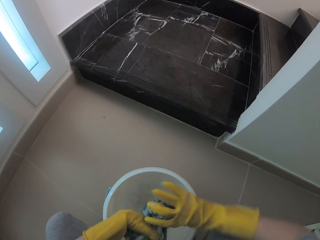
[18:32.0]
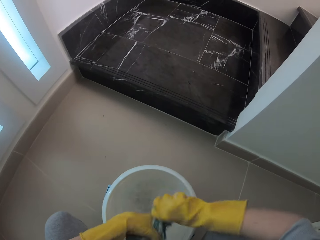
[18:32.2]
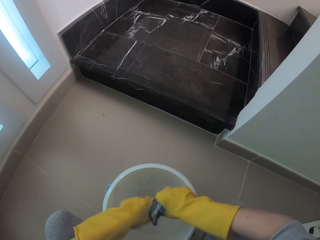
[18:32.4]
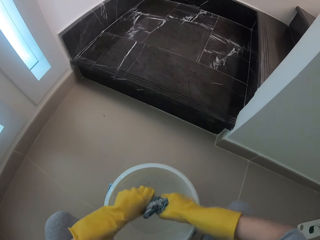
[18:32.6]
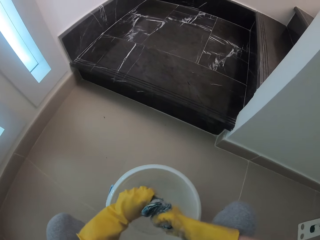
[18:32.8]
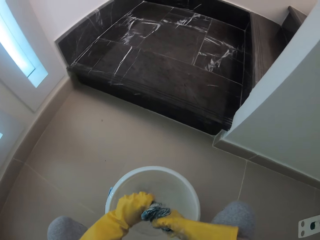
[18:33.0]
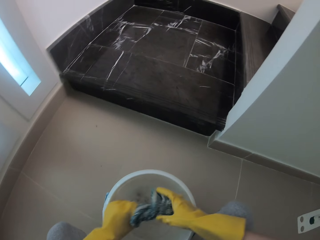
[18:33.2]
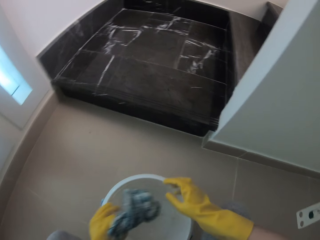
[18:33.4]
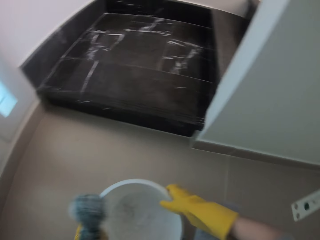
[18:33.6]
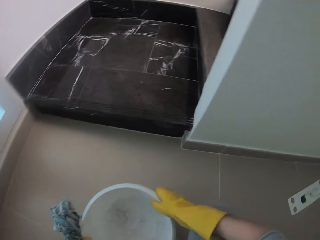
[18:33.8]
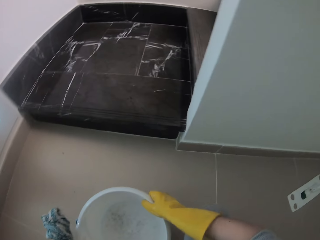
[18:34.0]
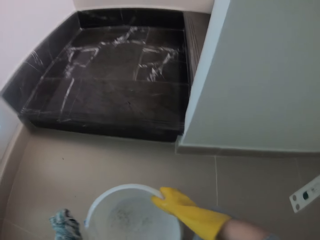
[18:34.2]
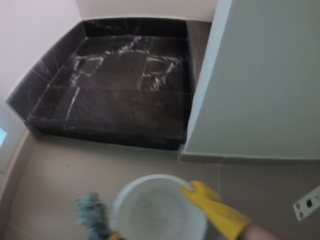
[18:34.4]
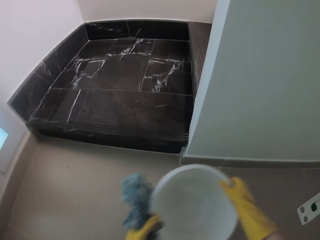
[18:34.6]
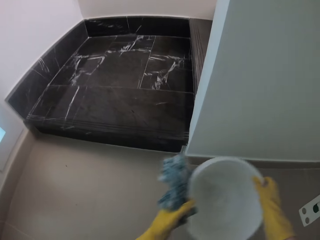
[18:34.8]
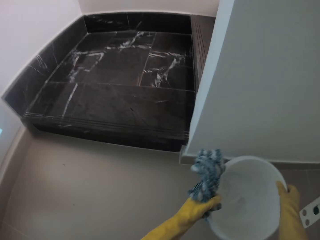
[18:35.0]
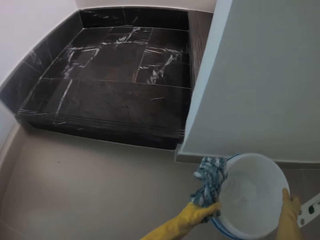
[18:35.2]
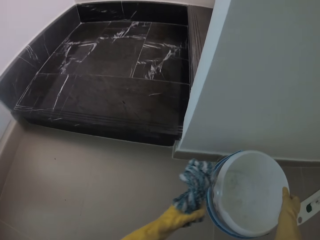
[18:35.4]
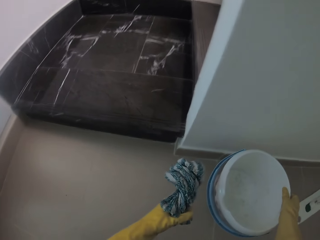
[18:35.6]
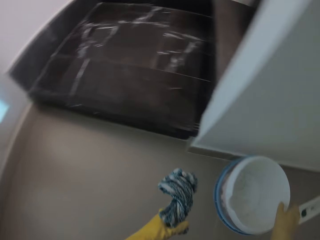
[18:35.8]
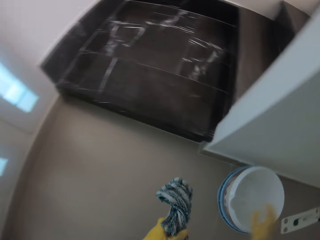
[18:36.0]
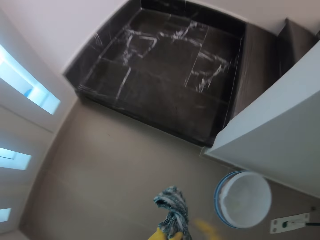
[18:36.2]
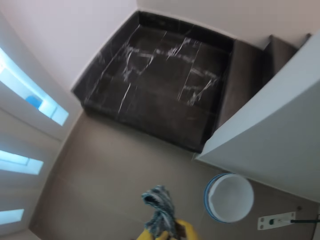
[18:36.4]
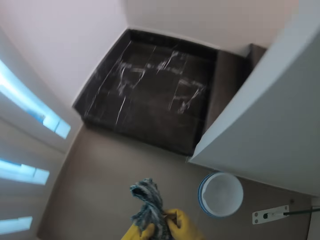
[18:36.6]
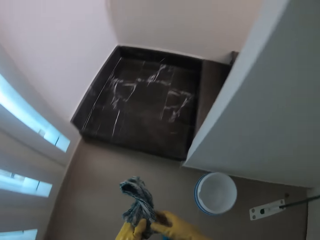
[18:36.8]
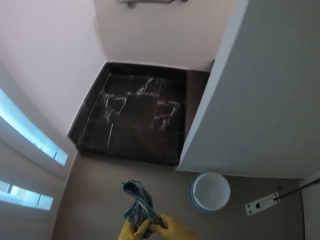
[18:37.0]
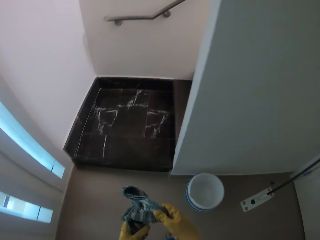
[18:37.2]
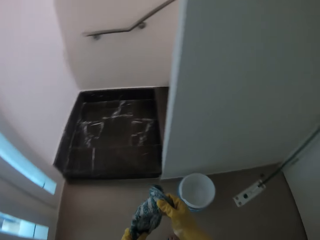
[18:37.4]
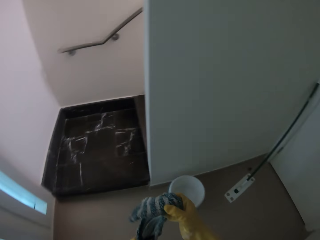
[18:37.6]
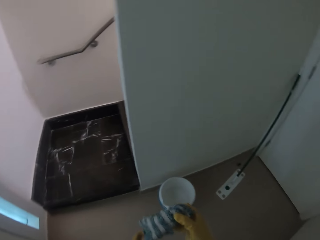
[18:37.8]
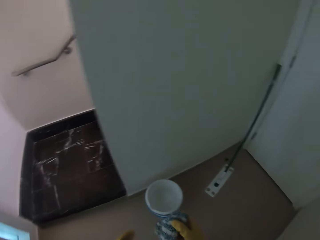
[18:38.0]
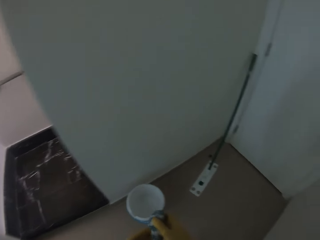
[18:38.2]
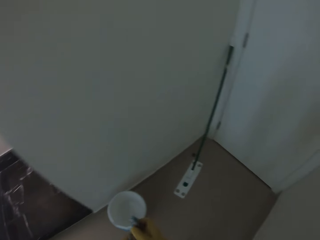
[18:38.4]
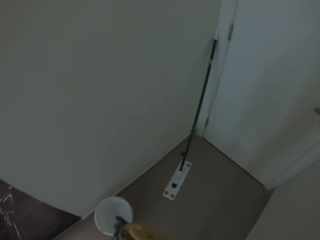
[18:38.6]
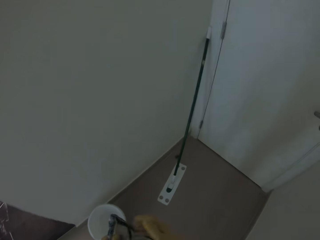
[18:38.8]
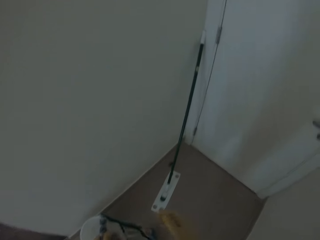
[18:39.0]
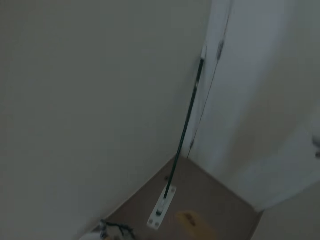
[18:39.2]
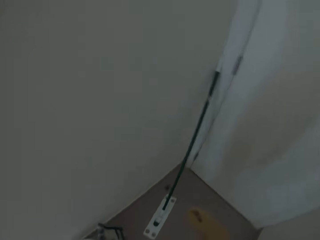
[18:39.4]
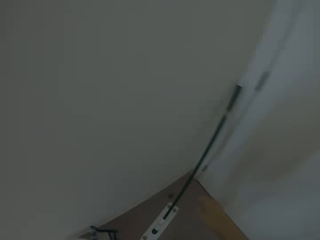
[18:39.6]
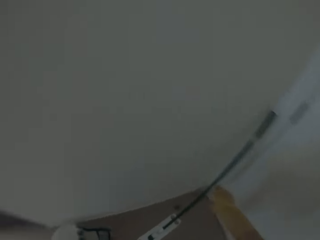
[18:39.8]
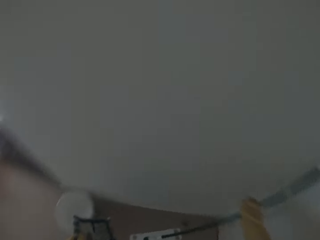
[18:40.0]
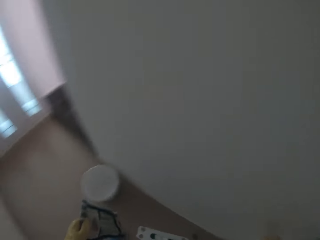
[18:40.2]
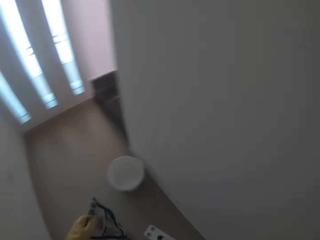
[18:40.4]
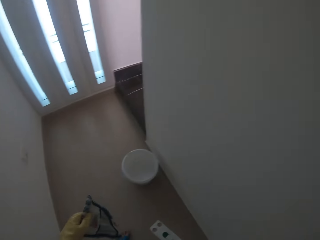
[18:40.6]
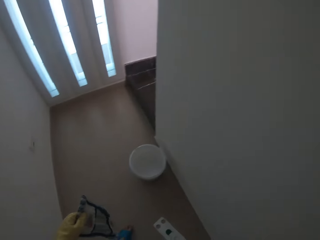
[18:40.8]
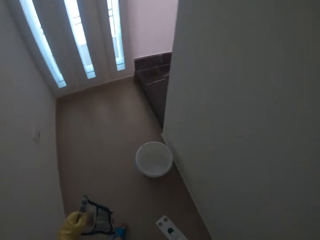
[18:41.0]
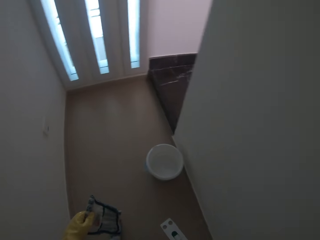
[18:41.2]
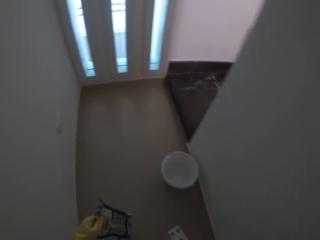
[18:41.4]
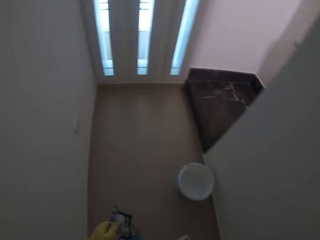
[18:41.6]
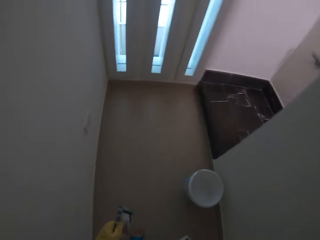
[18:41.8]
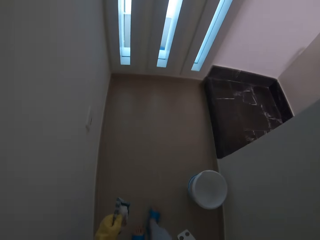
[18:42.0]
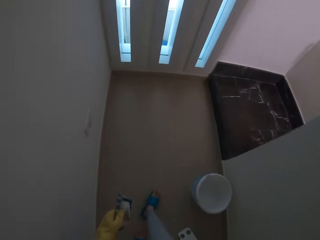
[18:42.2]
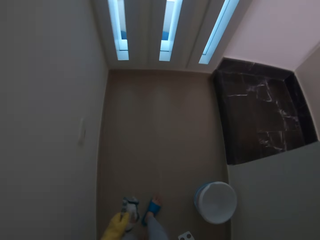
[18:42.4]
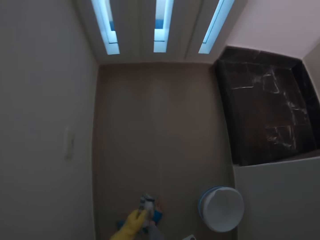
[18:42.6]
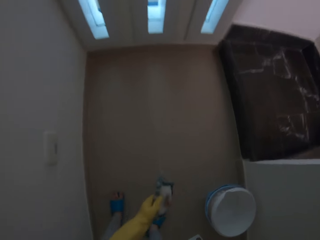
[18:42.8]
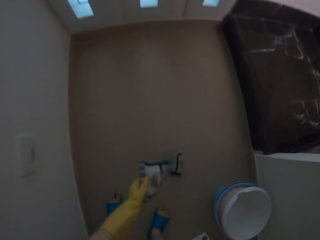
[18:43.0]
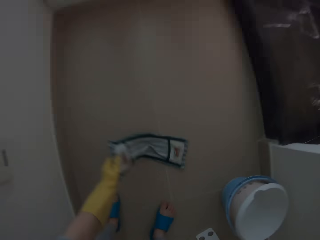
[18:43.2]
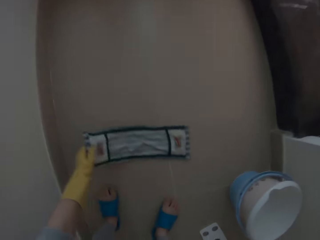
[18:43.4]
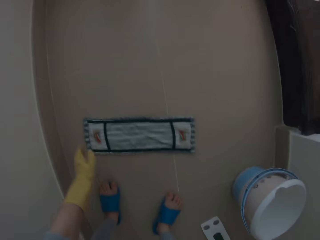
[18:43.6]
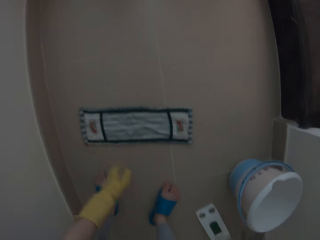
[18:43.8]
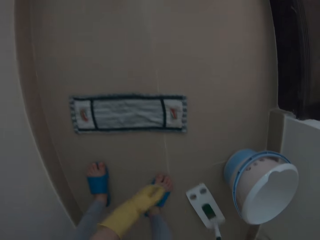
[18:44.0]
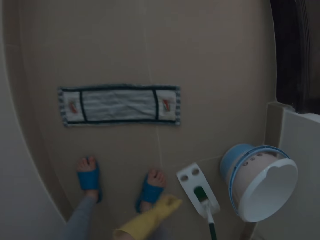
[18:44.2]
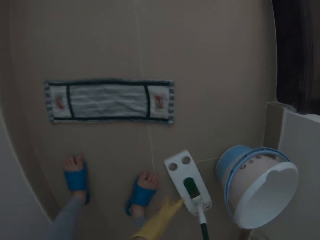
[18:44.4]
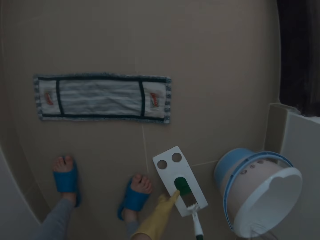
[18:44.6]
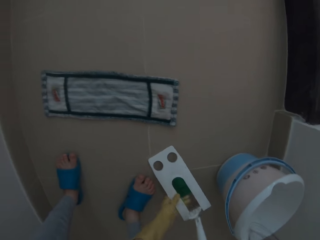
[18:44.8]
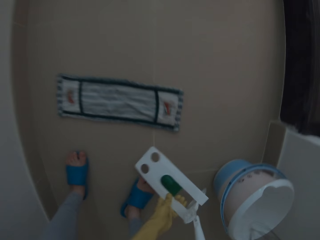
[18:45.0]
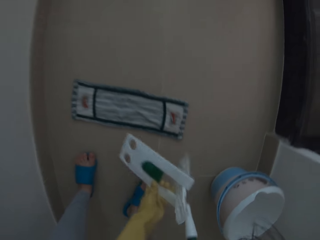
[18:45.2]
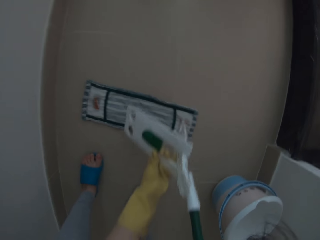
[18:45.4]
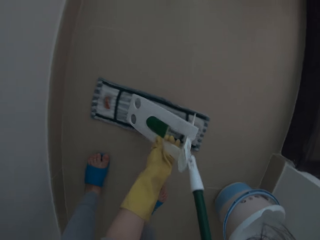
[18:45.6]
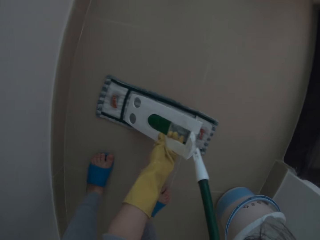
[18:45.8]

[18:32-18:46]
The camera wearer moves the bucket on the floor. They stand up. They walk around the house. They hold the broom handle. They look around the house. They walk around the house. They place the dust mop pad on the floor. They fix the mop with the mop holder.

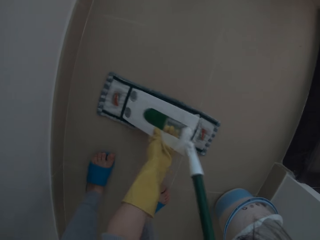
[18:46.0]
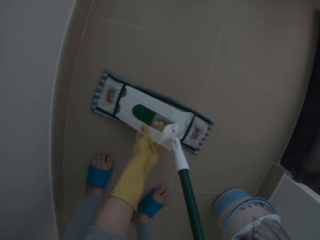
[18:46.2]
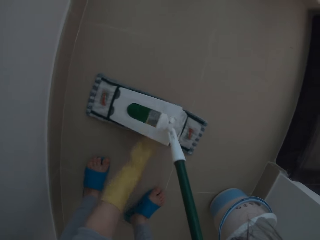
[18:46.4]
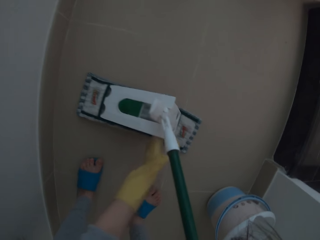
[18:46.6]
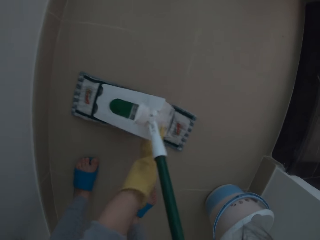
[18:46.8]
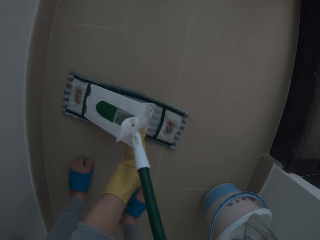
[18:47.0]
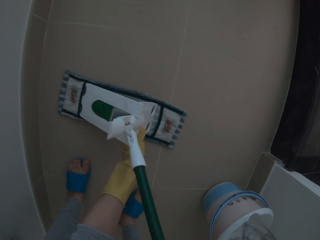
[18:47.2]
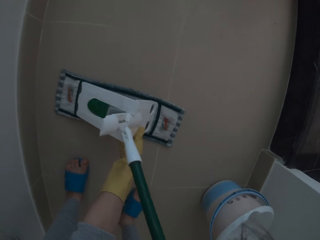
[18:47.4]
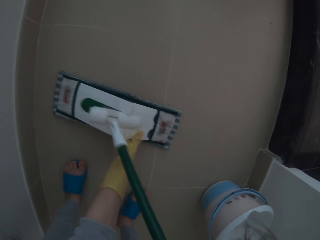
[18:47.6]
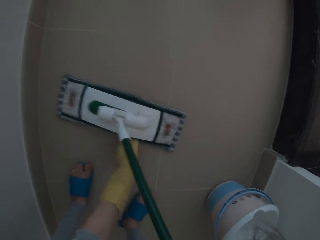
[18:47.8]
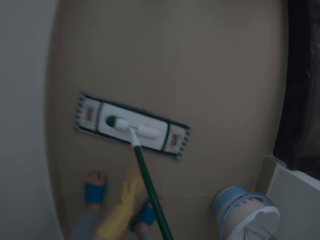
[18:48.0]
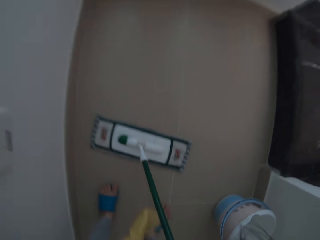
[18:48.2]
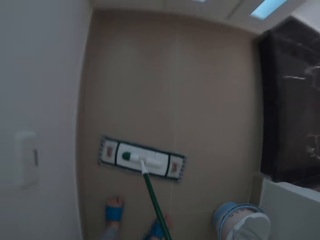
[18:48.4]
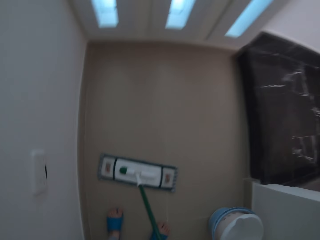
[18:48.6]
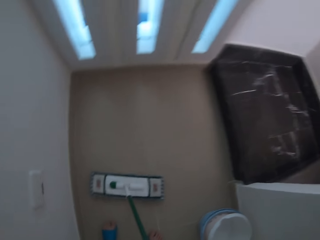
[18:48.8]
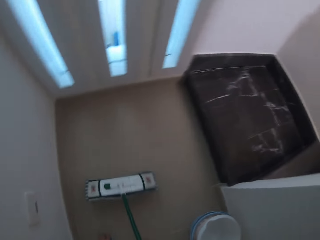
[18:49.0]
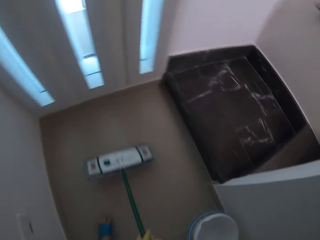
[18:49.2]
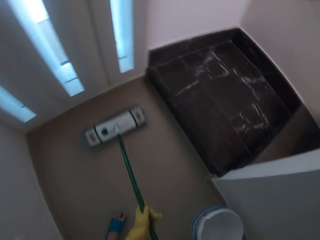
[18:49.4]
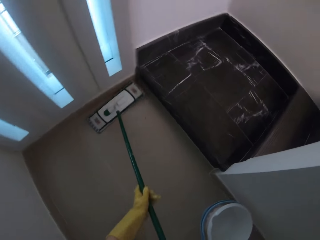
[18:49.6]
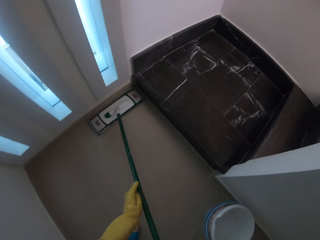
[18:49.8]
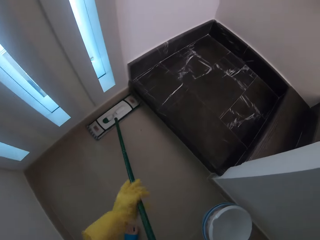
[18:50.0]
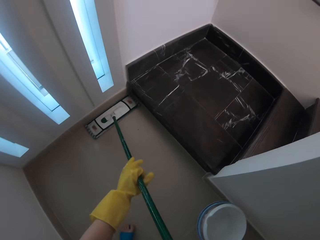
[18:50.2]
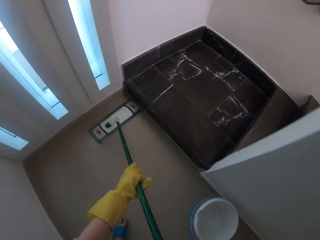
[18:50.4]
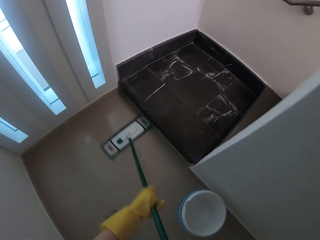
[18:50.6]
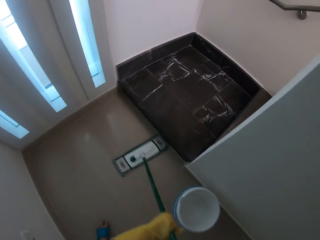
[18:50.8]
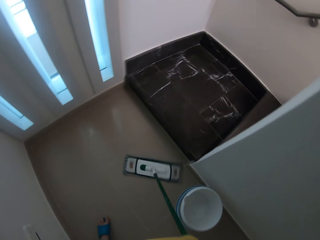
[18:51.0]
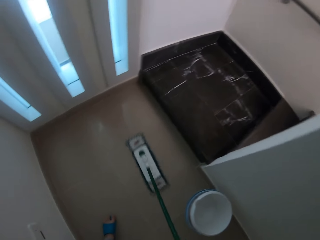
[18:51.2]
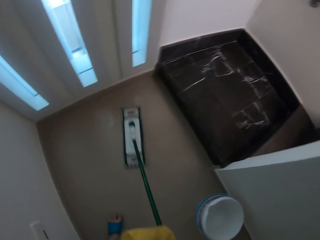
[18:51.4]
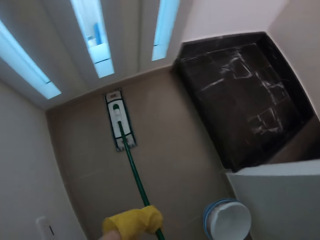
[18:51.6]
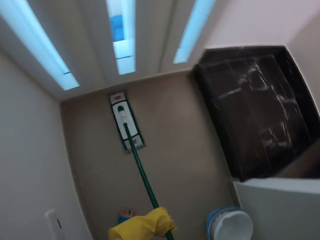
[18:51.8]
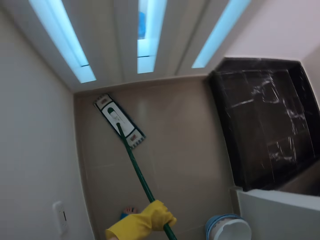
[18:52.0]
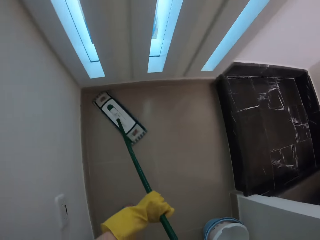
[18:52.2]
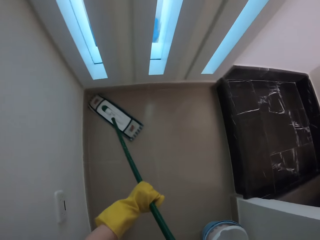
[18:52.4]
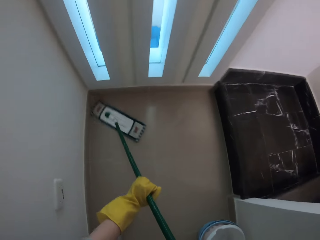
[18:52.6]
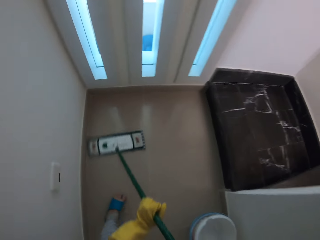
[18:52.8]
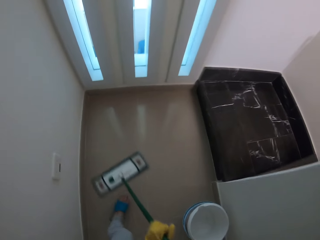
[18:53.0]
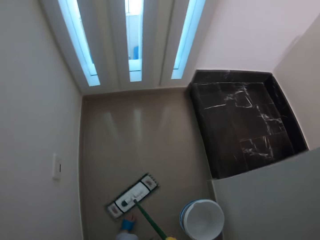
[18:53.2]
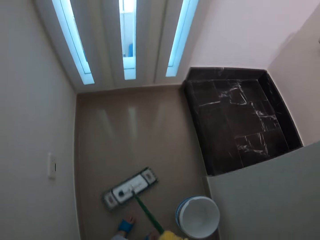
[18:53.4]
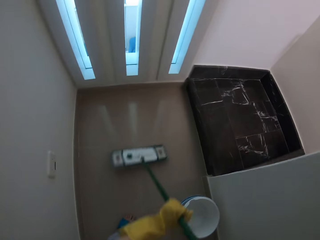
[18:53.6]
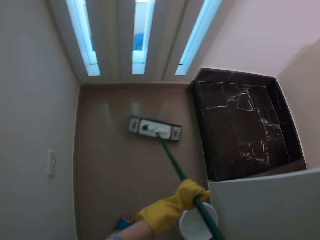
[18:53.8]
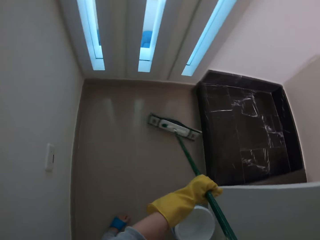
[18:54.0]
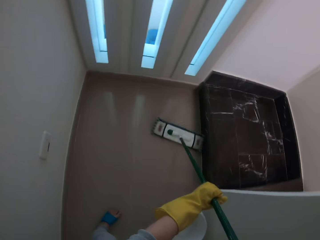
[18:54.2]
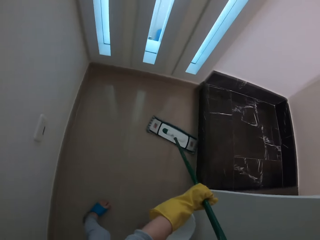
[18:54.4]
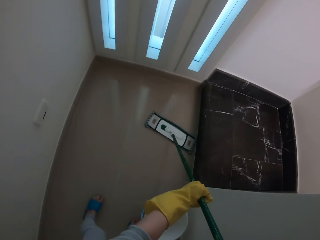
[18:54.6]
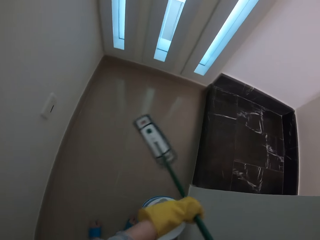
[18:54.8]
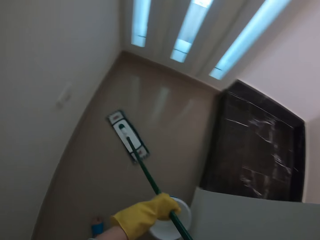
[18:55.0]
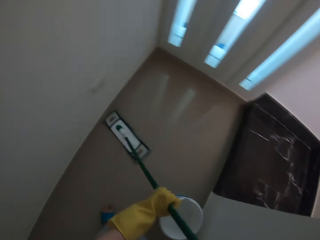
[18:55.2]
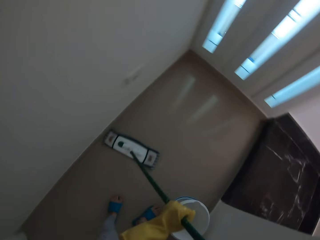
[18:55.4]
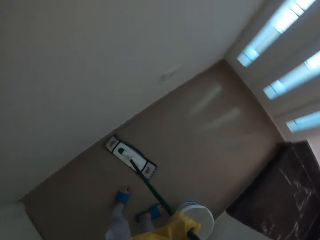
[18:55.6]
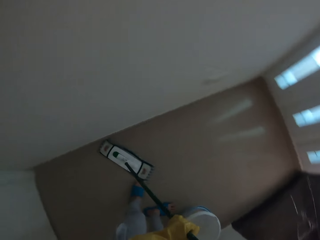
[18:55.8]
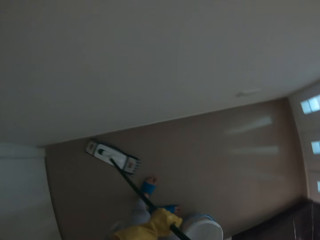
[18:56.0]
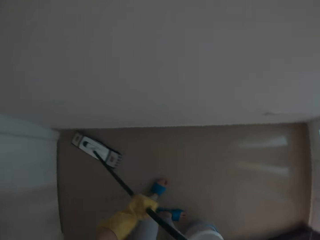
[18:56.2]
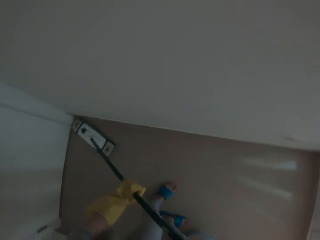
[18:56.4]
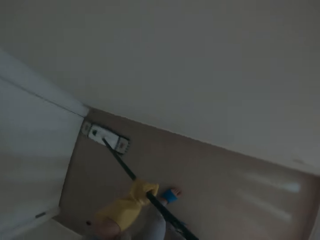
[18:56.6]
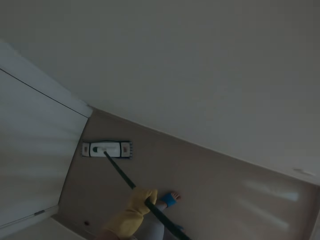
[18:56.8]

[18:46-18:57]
The camera wearer connects the dust mop pad and the handle together. They move the mop on the floor. They clean the floor with the mop.
